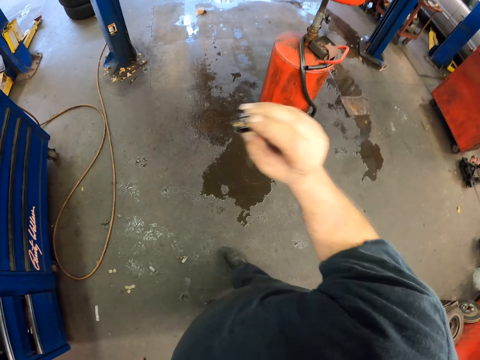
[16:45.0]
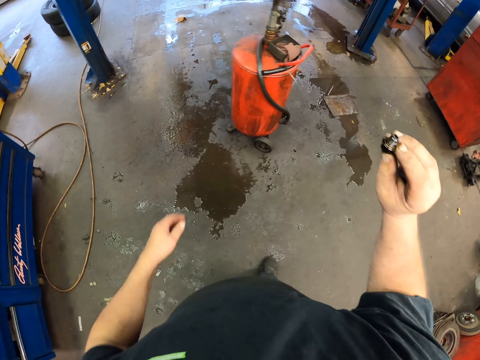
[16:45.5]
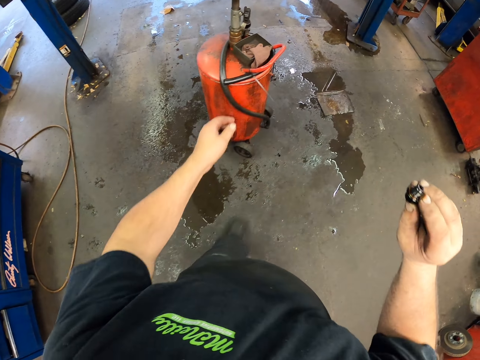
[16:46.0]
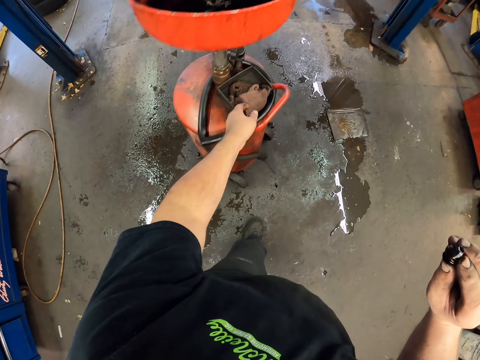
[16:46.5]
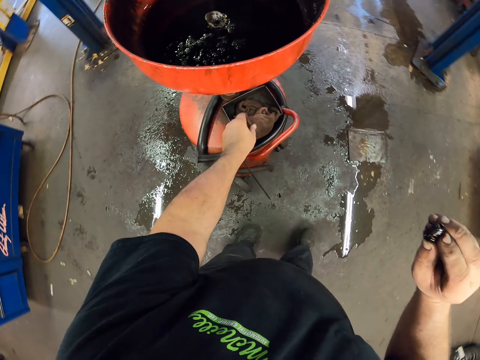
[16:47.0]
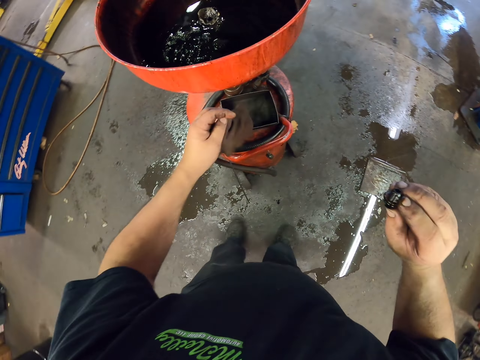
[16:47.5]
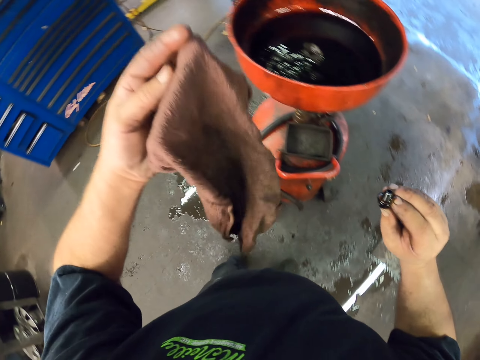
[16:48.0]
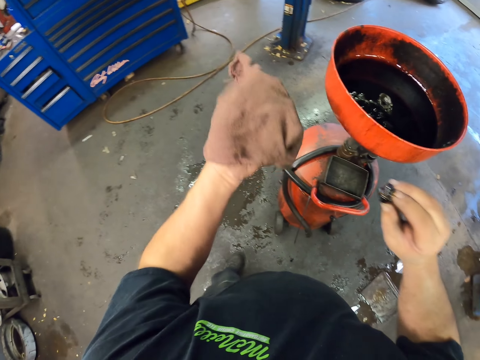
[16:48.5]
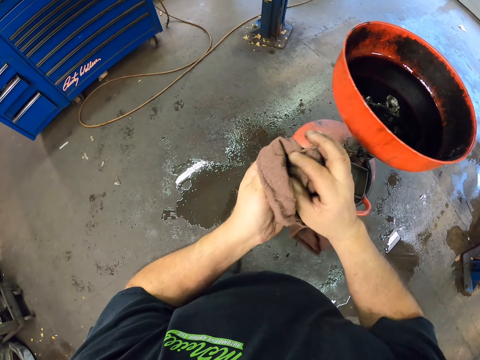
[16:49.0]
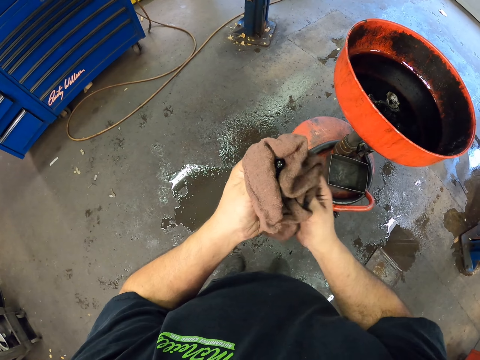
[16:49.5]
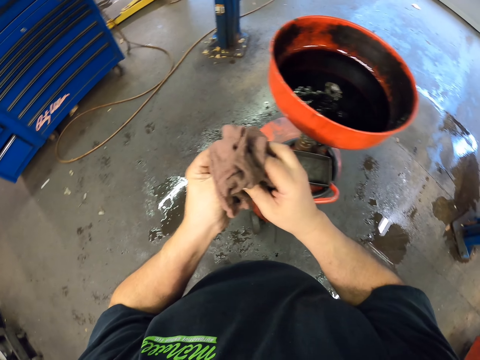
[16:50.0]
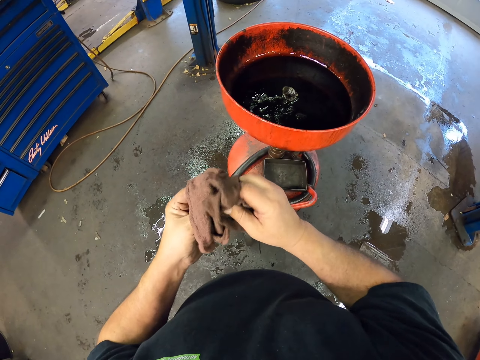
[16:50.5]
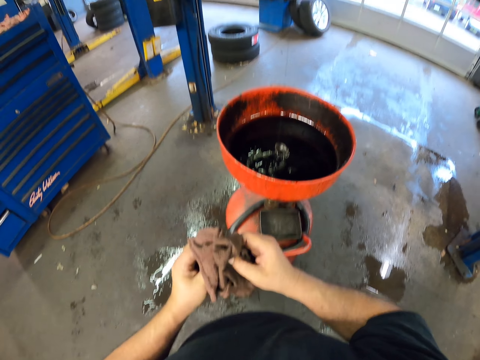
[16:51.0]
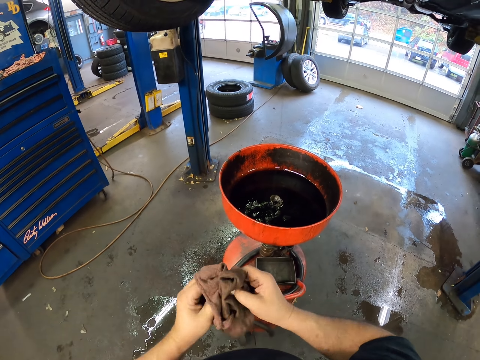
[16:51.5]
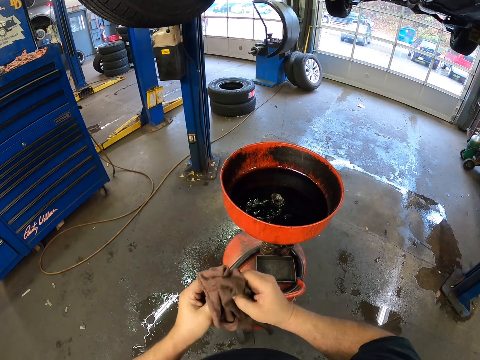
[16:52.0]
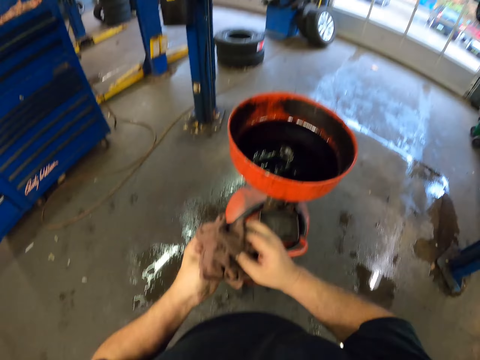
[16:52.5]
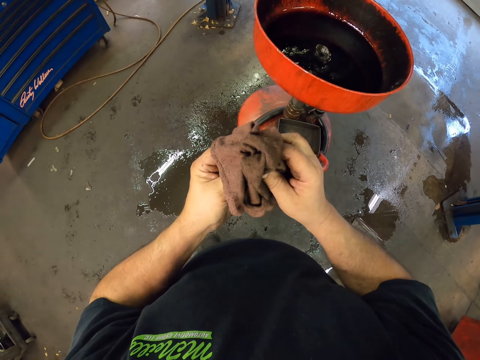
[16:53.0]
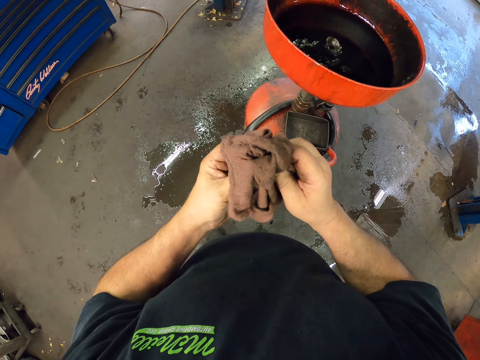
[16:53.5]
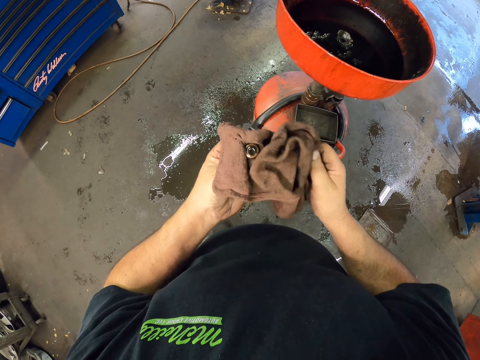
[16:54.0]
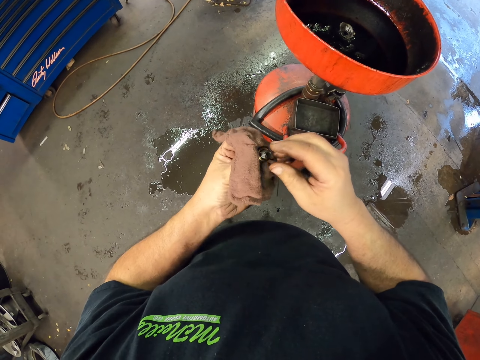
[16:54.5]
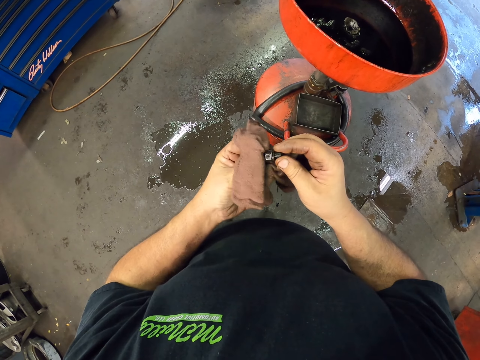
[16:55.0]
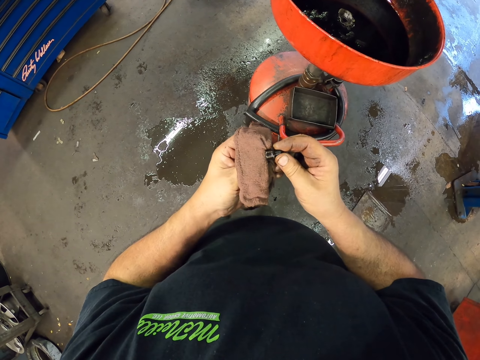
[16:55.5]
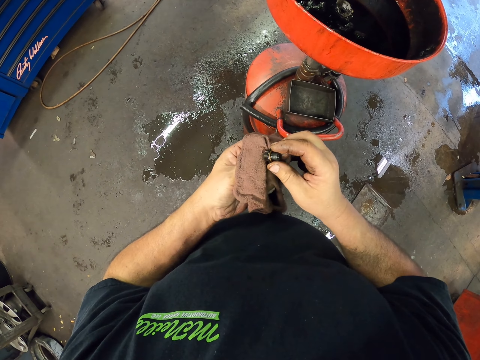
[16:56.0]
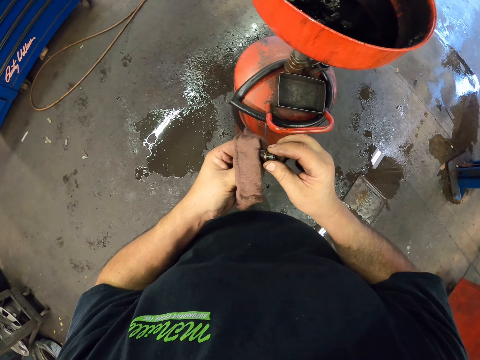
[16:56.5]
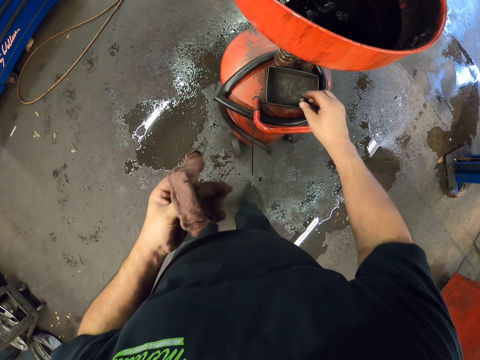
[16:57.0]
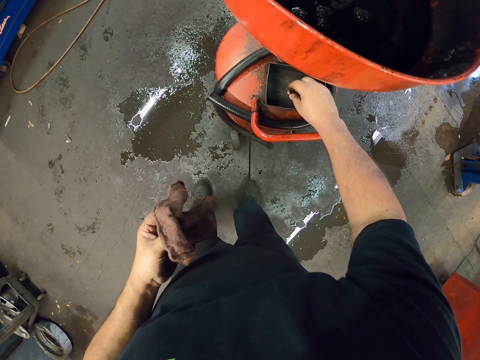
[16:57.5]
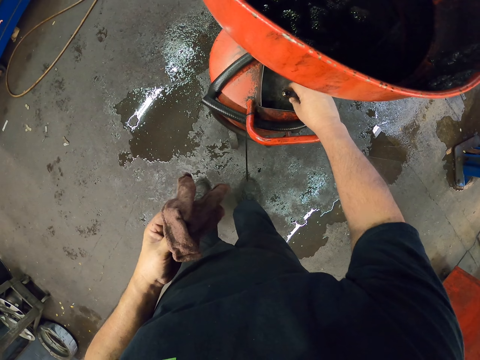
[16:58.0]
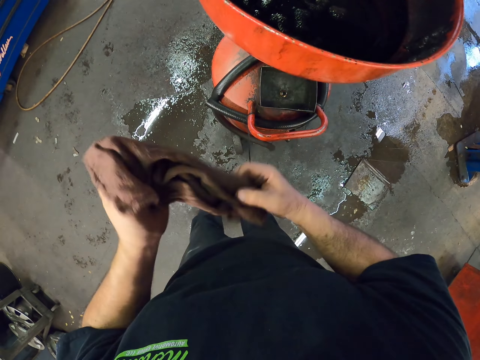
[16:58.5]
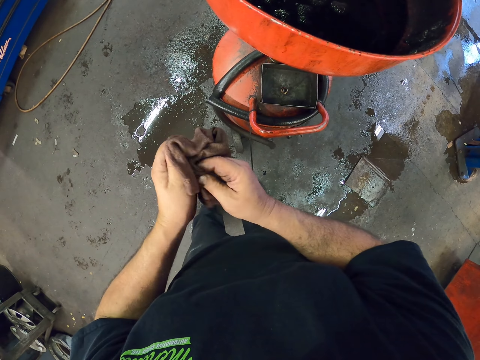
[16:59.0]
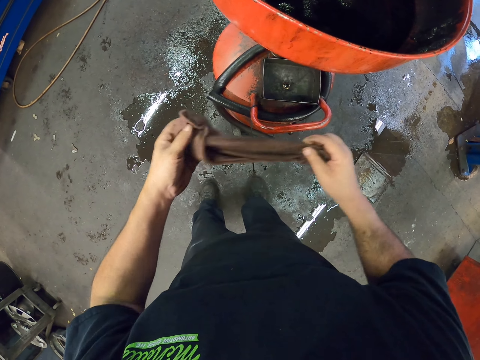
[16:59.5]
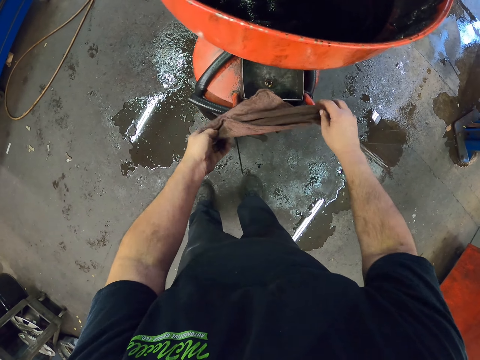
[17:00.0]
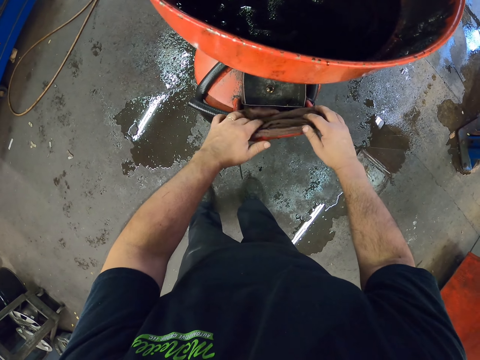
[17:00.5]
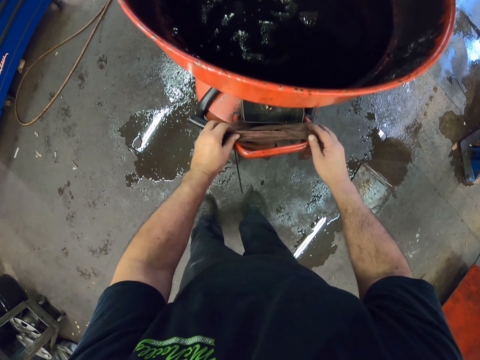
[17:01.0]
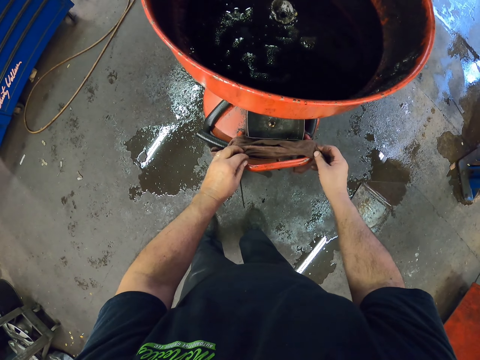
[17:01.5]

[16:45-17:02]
The camera wearer wipes the nut with the towel. They put the nut down and put the towel down.

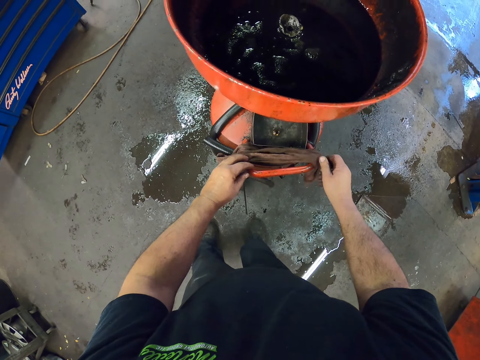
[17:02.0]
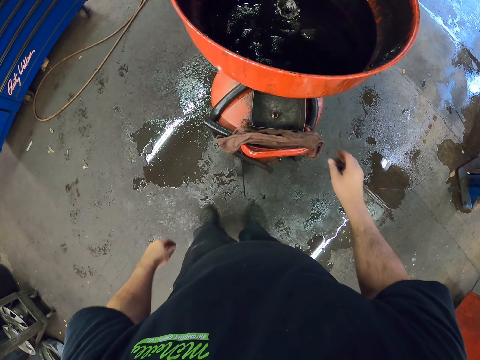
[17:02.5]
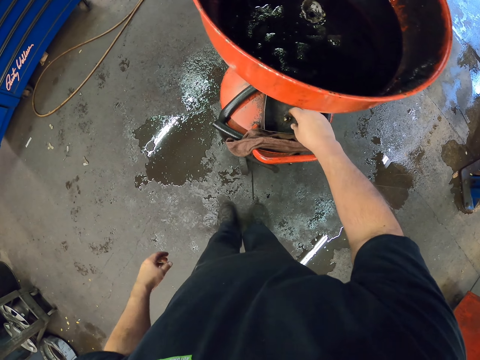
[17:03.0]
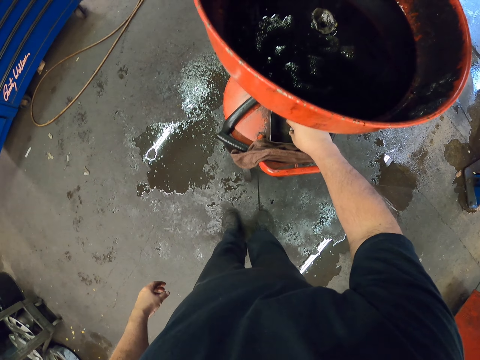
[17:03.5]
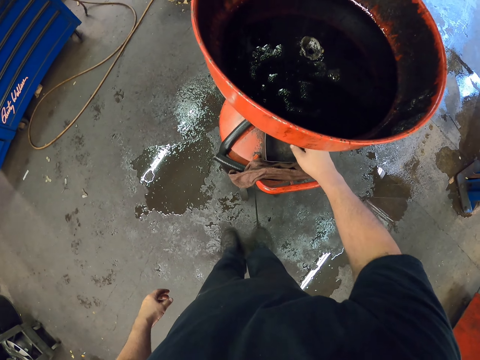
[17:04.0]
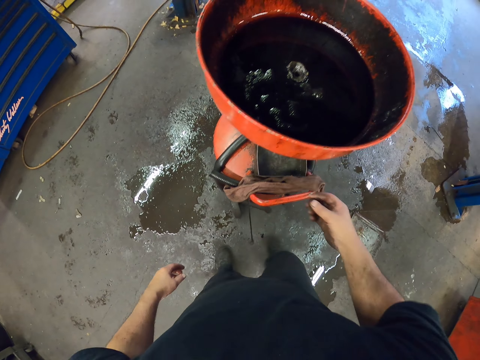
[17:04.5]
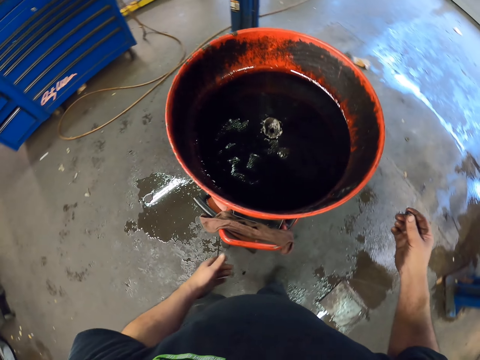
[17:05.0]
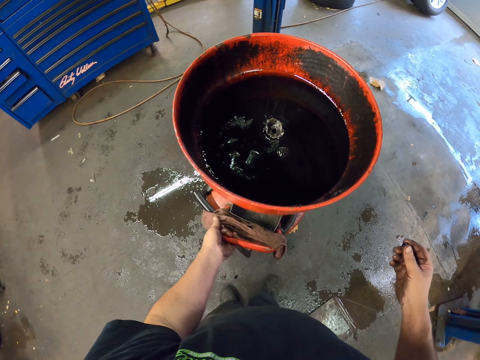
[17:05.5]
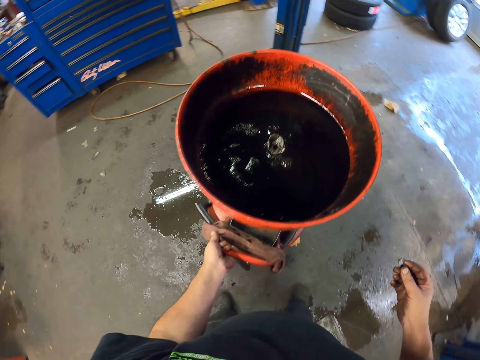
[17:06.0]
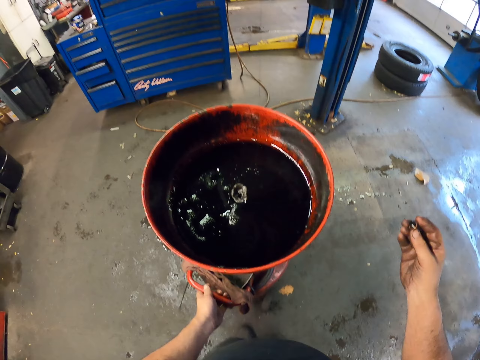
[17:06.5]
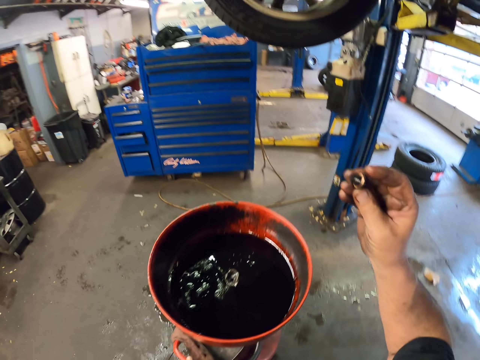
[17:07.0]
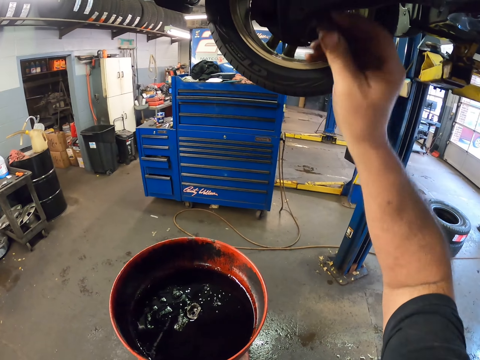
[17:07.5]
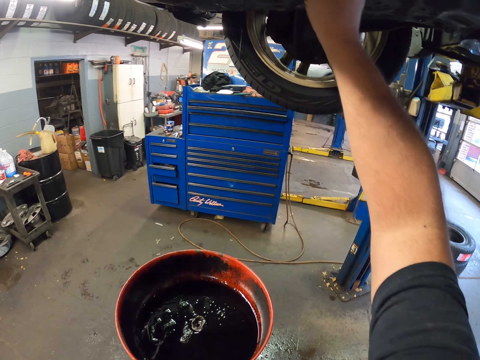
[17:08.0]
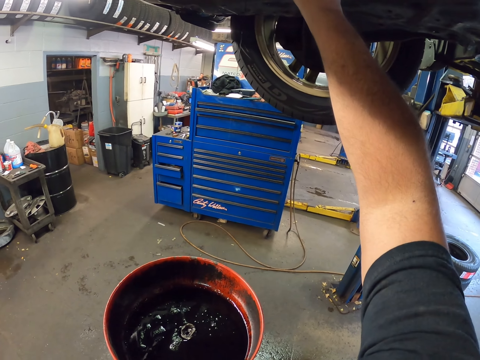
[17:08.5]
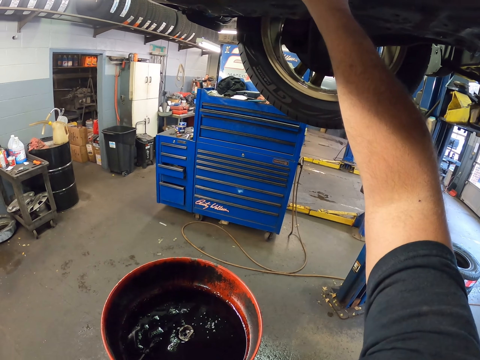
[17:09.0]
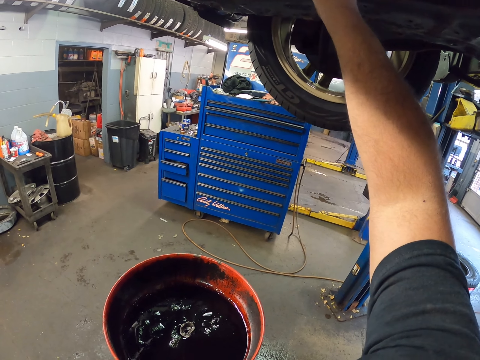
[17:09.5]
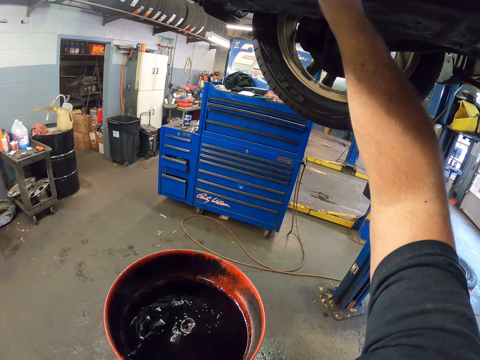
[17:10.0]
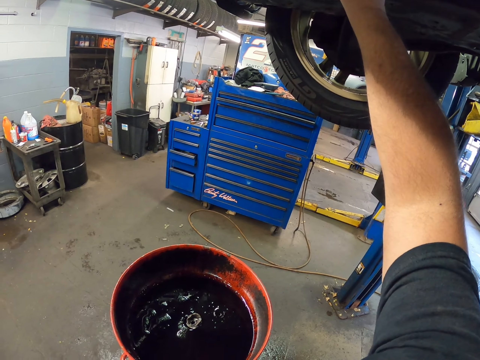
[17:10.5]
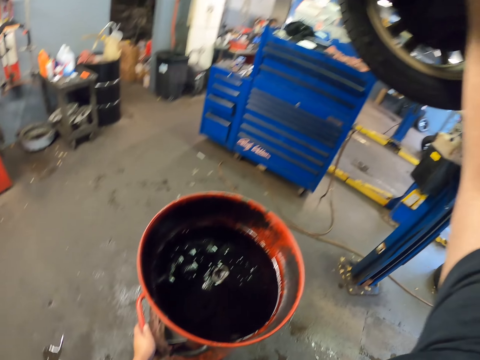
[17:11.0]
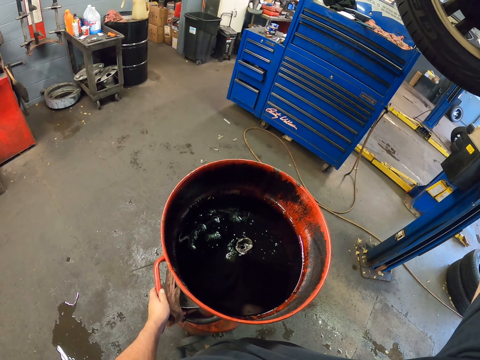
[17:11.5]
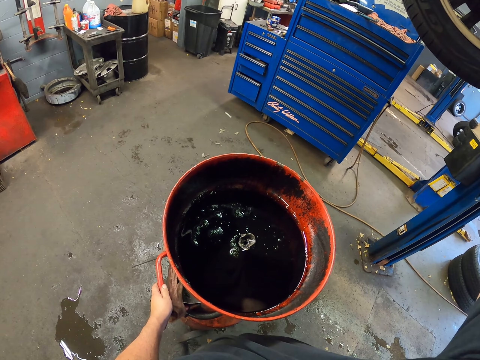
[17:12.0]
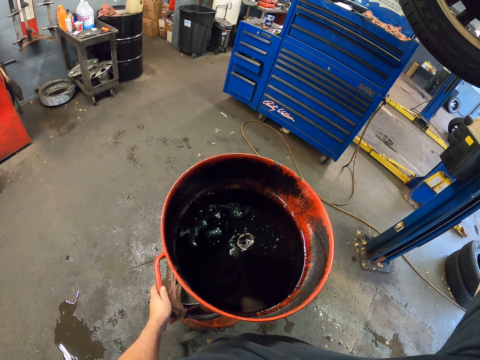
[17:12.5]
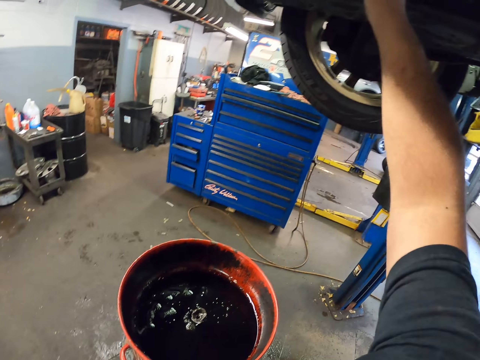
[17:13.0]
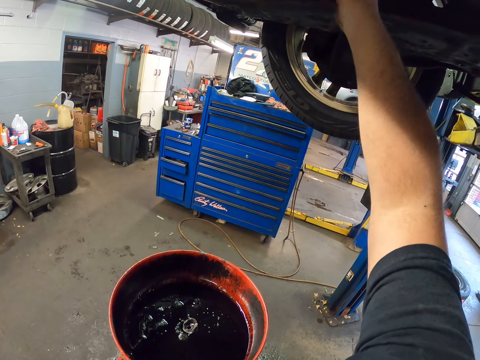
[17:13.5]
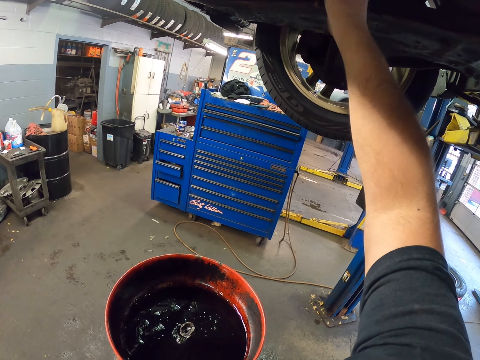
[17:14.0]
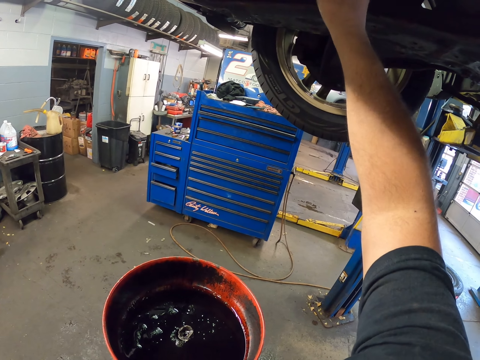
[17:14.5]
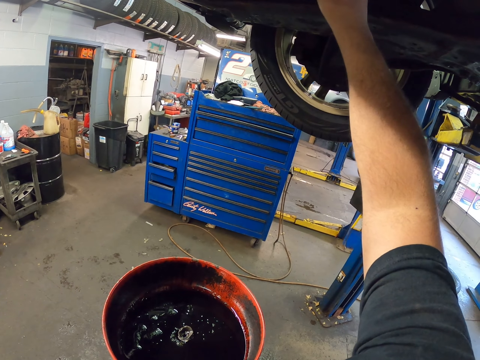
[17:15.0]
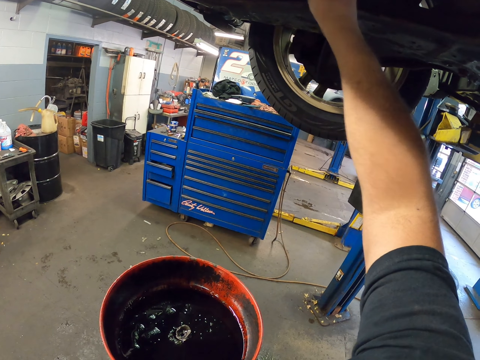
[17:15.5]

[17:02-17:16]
The camera wearer picks up a nut. They tie the nut. They look at the oil bowl. They tie the nut.
